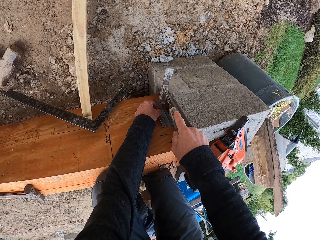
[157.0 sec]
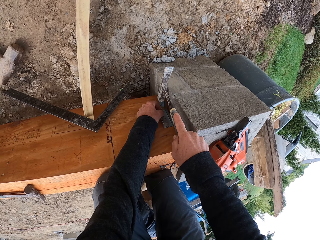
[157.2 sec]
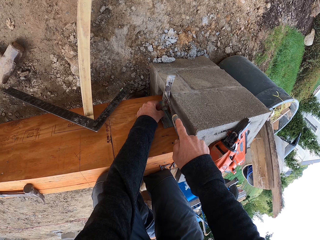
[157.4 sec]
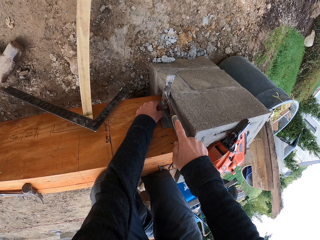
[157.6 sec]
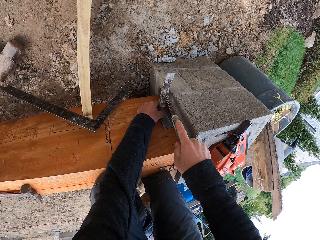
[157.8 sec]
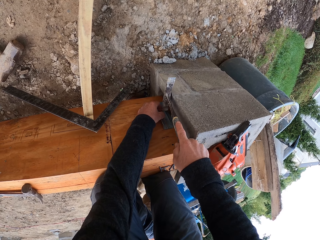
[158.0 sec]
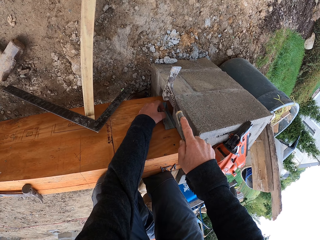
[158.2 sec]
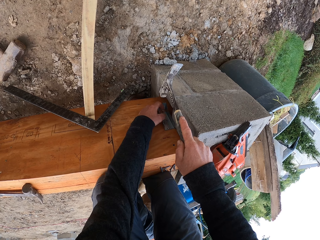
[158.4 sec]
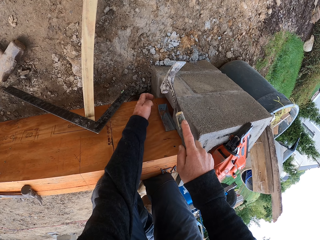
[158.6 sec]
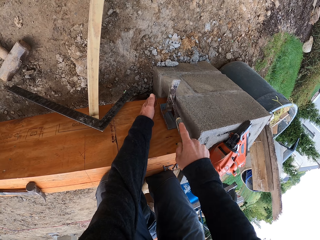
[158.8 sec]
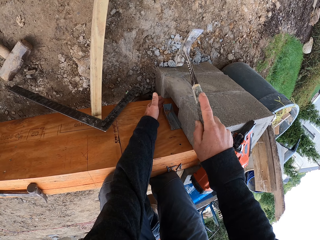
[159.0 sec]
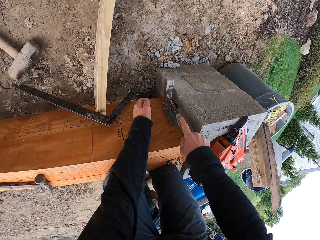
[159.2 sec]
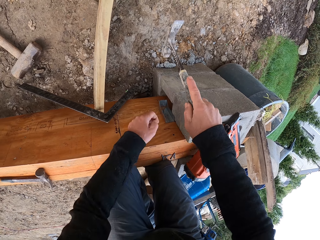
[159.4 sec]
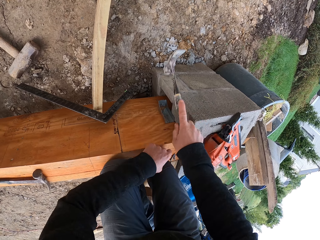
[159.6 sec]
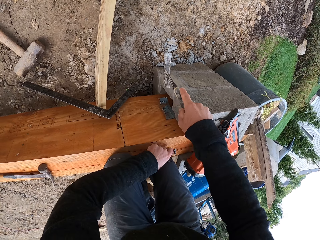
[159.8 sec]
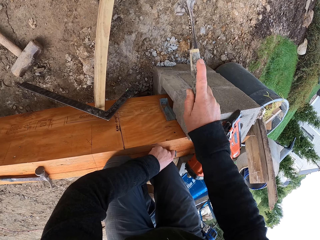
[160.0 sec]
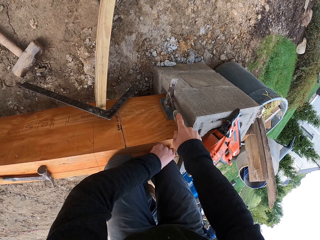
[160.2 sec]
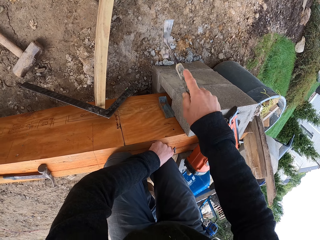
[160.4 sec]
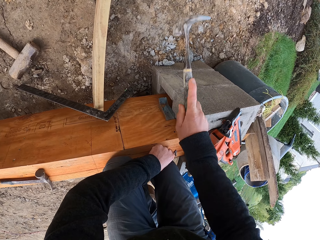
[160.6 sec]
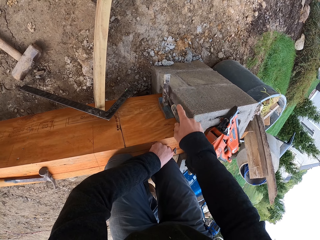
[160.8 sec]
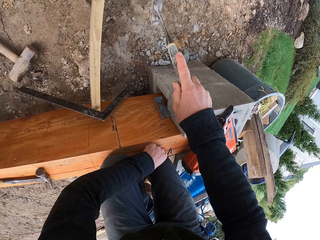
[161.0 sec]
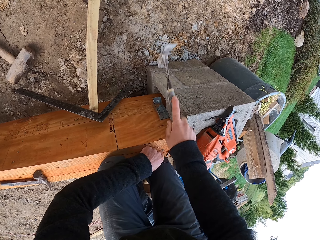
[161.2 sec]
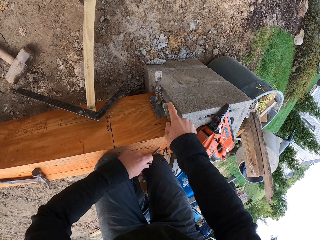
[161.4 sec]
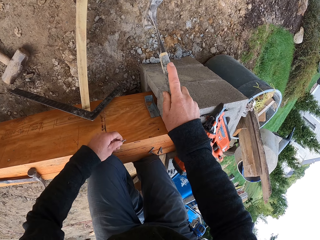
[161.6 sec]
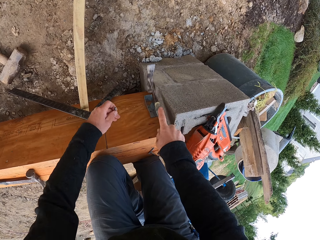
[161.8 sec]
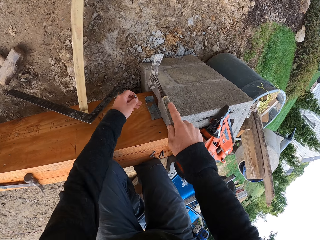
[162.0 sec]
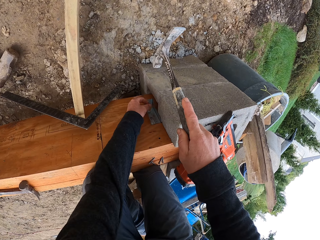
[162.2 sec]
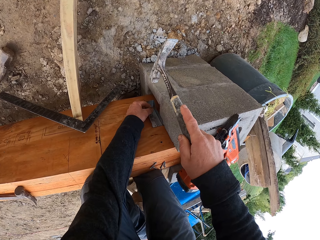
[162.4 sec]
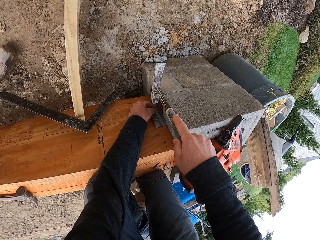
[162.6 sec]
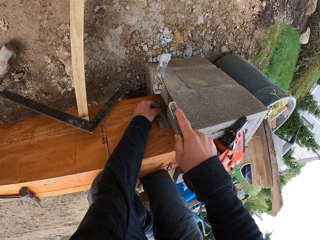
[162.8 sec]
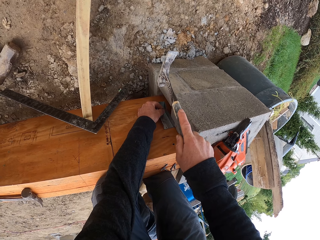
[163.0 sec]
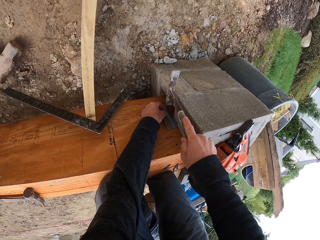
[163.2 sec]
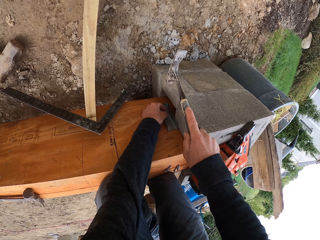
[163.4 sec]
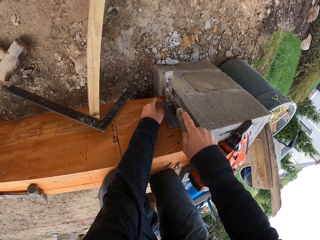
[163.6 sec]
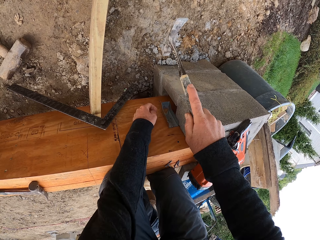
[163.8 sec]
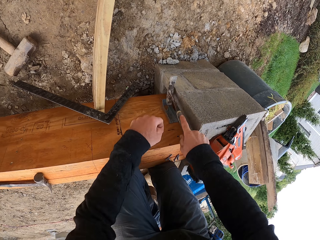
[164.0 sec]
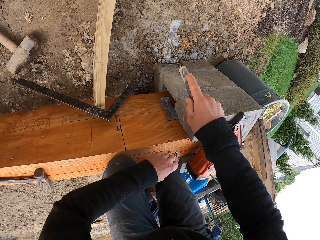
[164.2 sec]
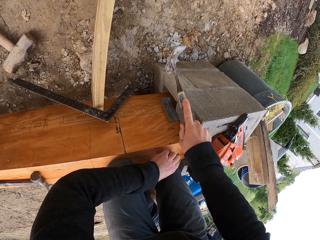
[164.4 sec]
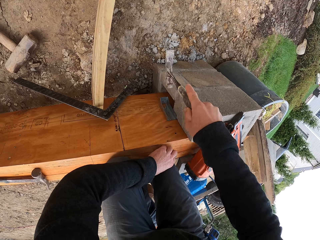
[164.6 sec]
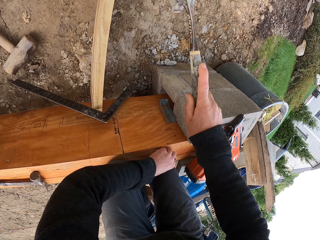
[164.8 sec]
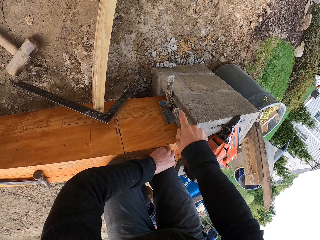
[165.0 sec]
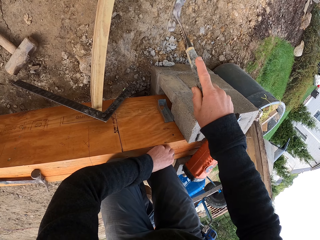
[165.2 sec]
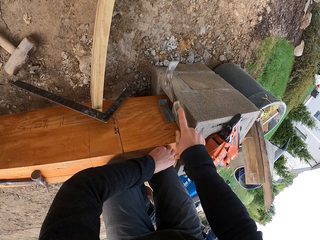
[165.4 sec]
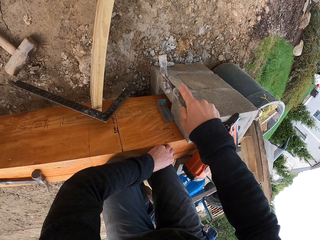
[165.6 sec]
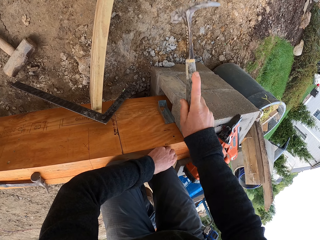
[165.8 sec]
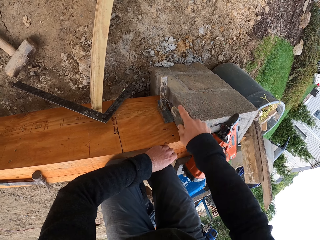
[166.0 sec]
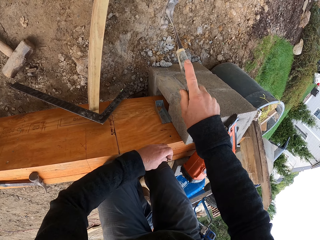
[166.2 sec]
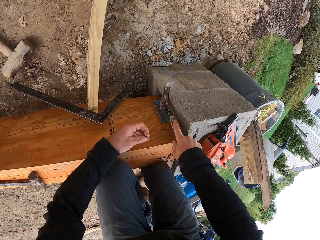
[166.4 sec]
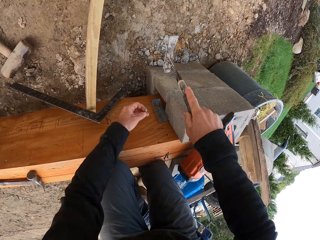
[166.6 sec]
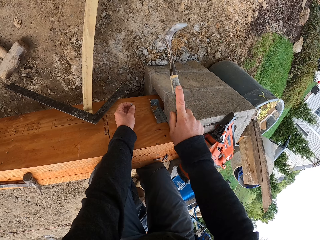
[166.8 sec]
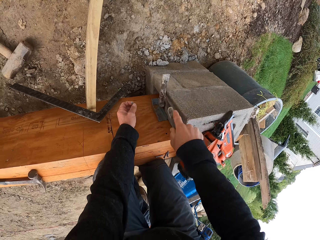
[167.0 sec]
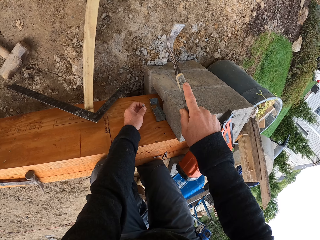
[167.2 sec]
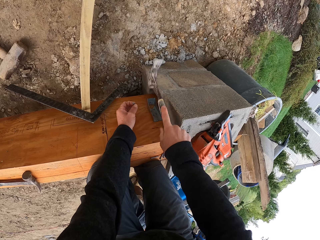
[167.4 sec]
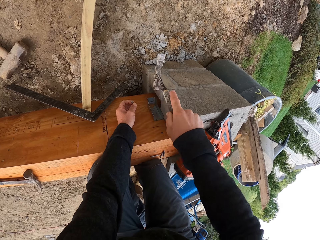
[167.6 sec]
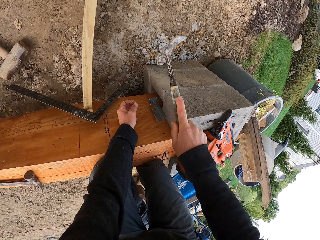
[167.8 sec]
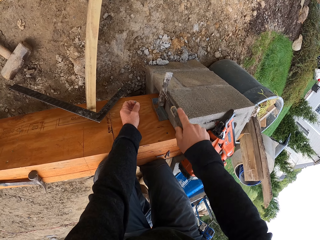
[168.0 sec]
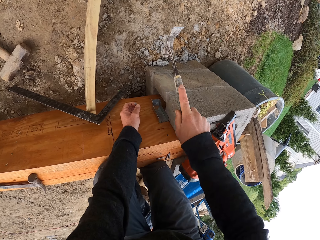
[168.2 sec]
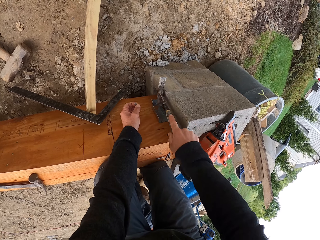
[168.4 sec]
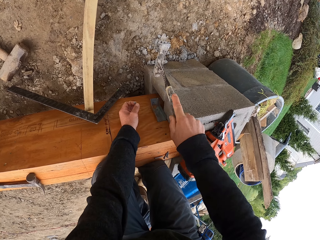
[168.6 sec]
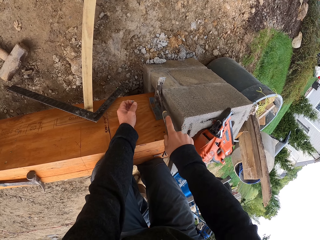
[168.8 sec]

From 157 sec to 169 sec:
The camera wearer hits the nail with the hammer. They pick a nail from the board. They hit nails with the hammer into the wood. They take a nail.

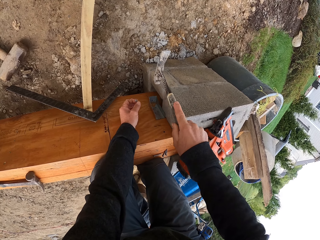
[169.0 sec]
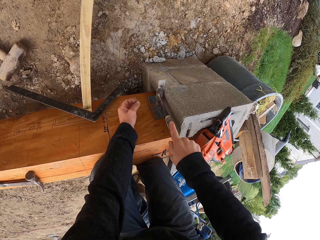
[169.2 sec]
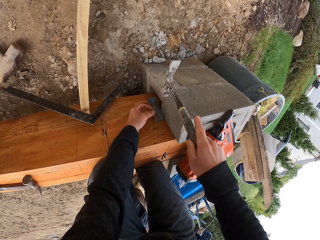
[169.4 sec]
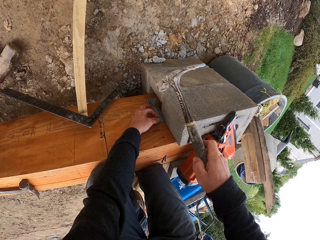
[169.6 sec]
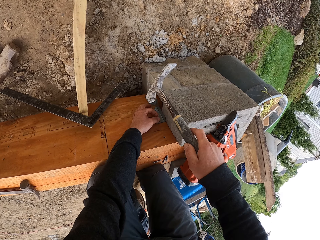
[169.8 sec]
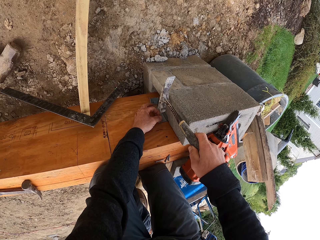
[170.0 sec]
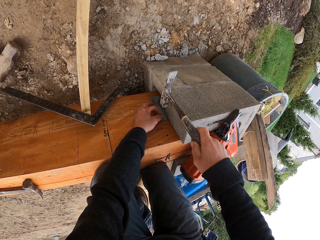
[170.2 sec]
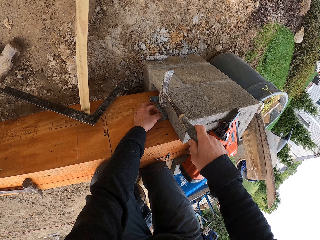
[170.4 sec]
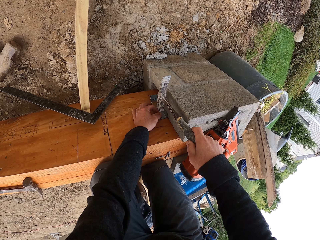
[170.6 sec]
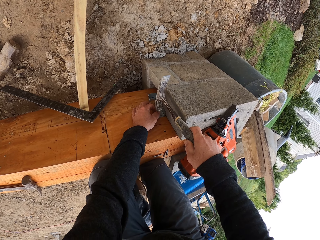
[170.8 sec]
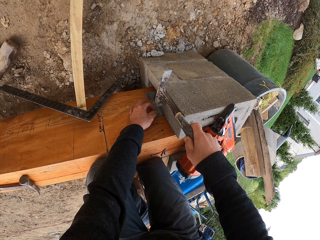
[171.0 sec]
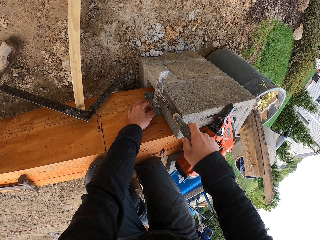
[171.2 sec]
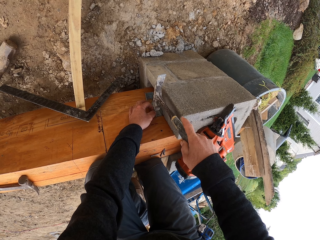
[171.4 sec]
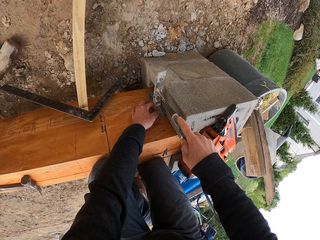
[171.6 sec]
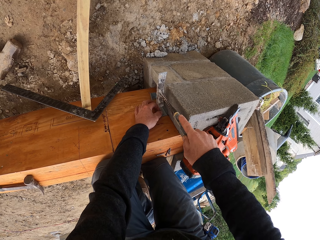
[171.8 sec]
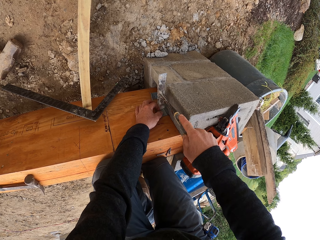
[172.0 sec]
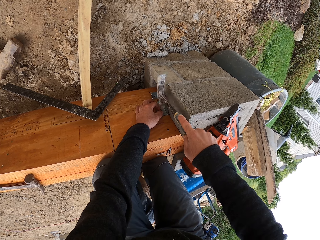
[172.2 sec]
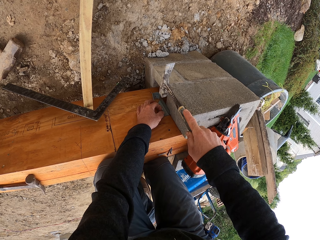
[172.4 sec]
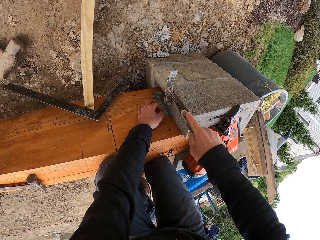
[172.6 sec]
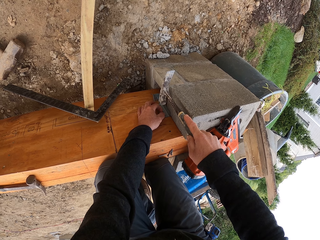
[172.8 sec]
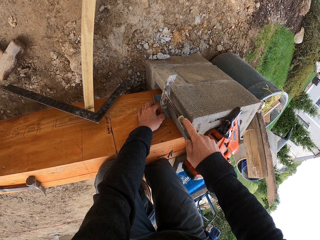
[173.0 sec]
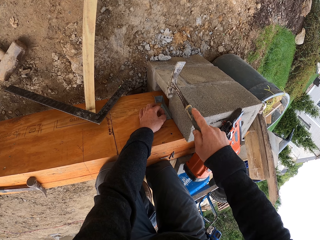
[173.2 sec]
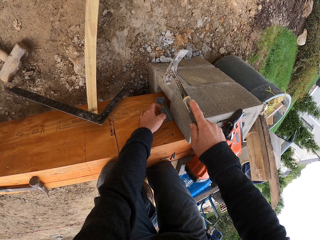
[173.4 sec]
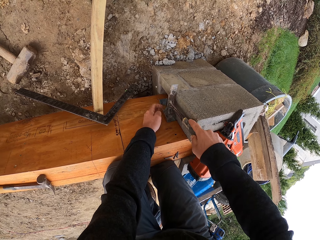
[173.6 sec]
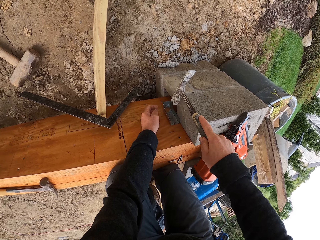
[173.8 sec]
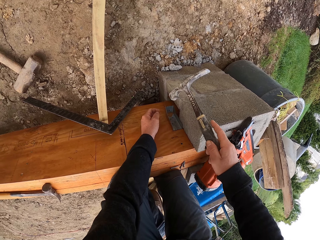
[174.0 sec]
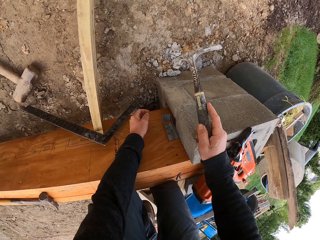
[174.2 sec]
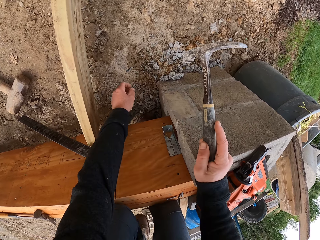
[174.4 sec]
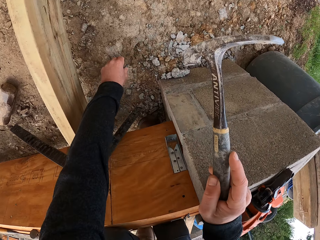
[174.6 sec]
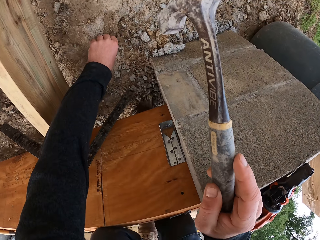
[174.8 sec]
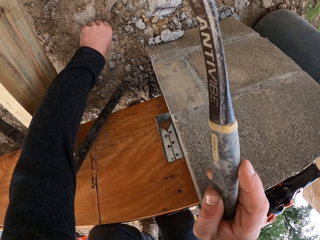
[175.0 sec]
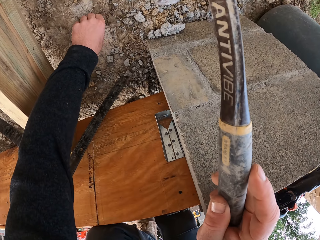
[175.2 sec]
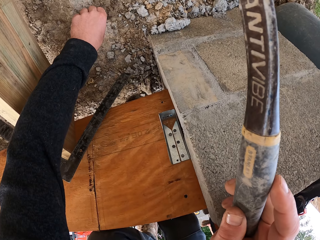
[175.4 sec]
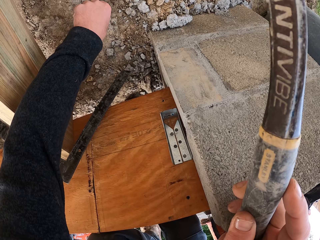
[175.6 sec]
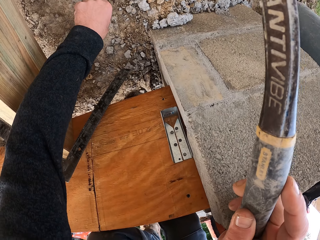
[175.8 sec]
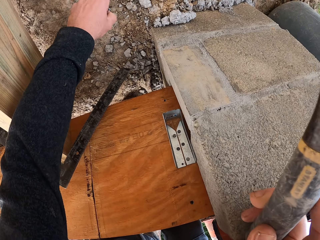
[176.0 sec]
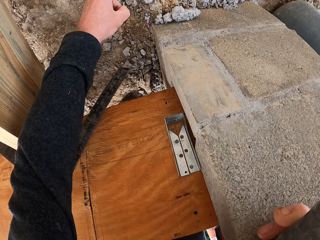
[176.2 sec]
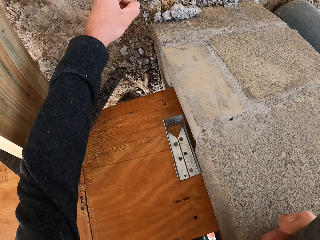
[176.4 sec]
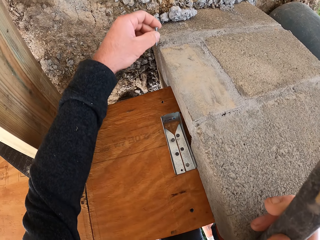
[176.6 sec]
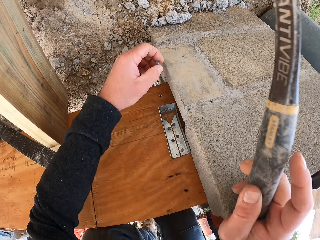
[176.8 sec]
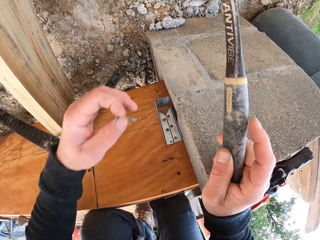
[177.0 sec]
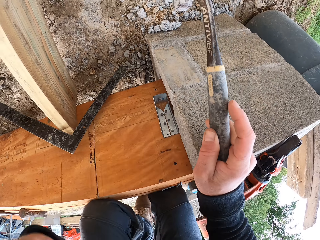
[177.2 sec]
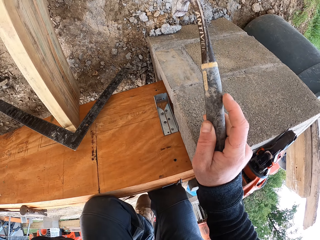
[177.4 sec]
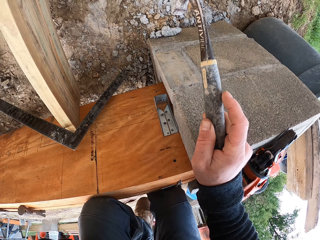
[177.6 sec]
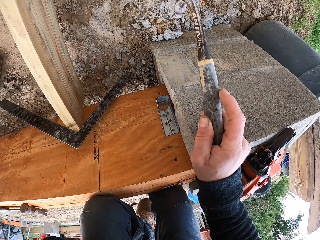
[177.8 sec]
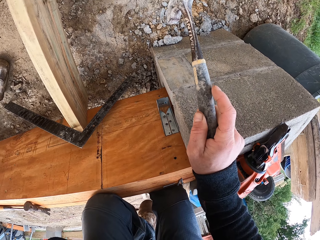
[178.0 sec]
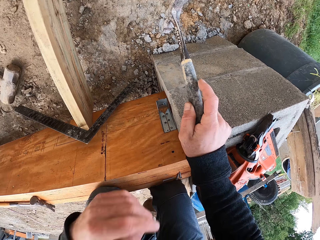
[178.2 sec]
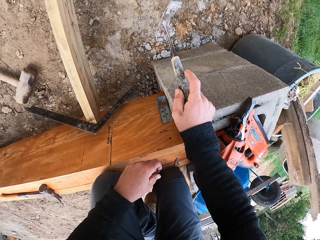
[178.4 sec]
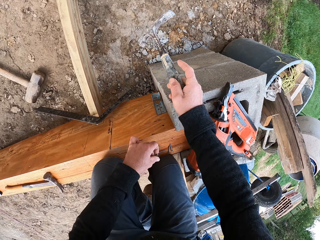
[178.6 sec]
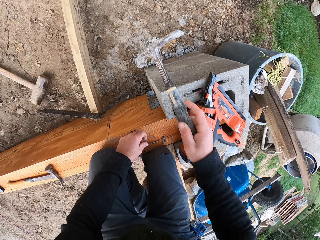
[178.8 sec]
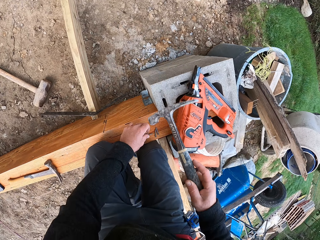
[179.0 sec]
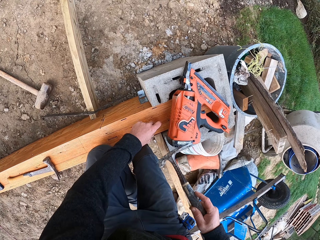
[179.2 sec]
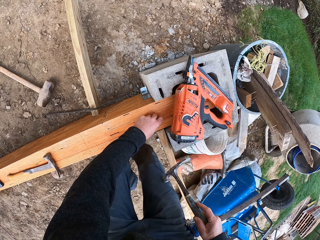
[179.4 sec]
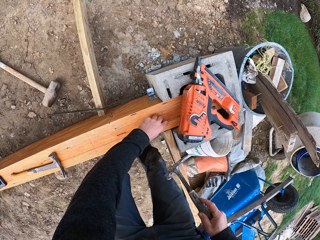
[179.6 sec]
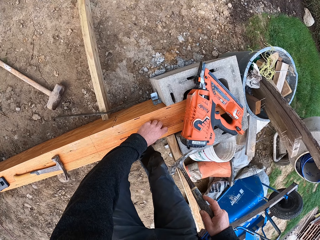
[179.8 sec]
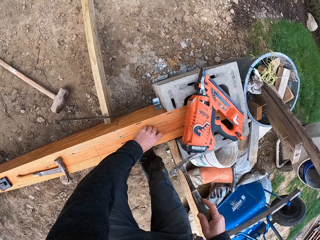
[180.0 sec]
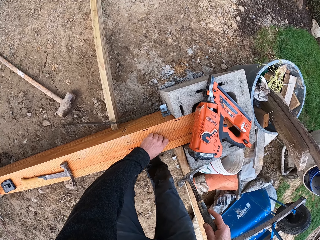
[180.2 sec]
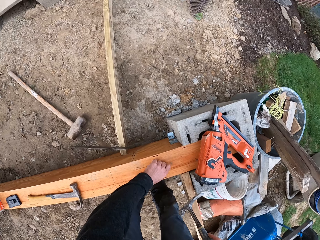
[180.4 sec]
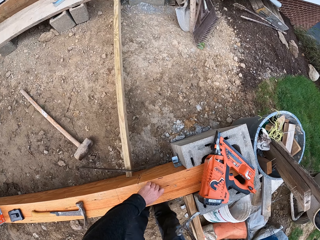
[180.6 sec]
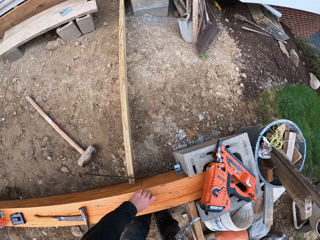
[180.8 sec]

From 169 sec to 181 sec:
The camera wearer hammers the nail. They pick a nail from the ground.
